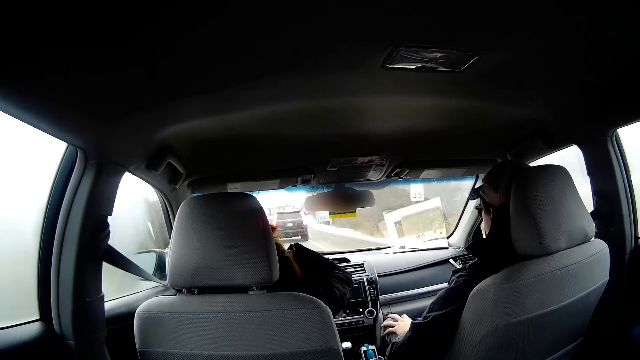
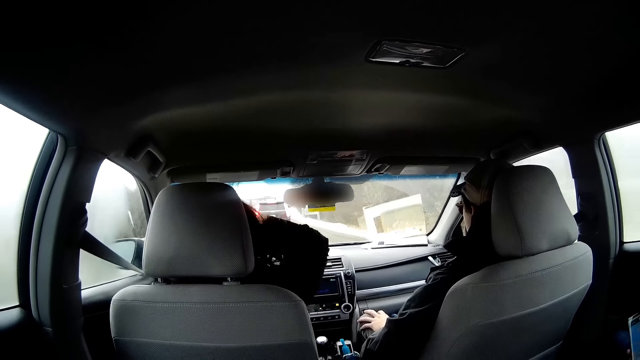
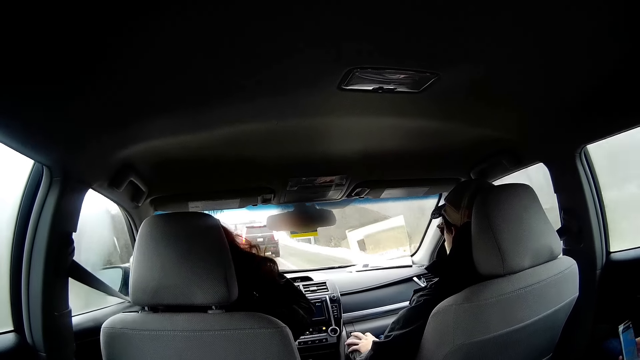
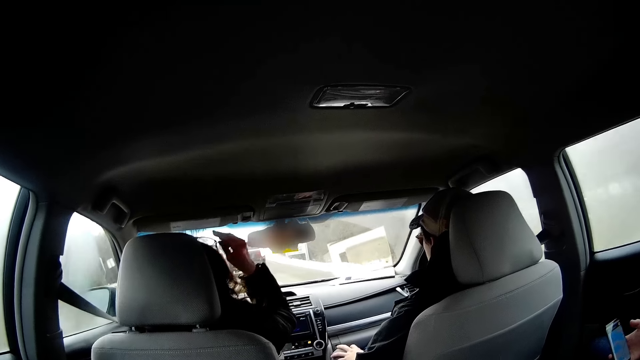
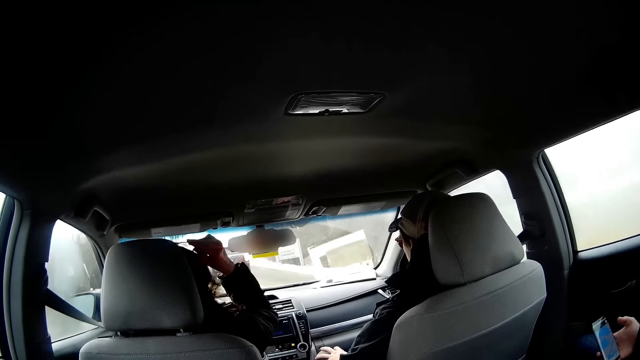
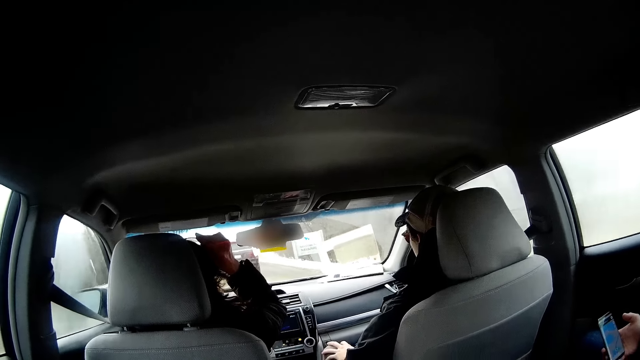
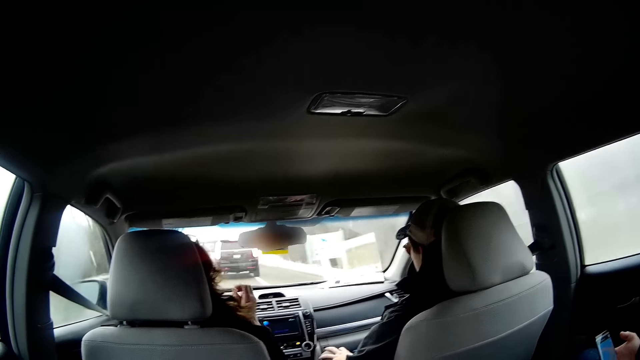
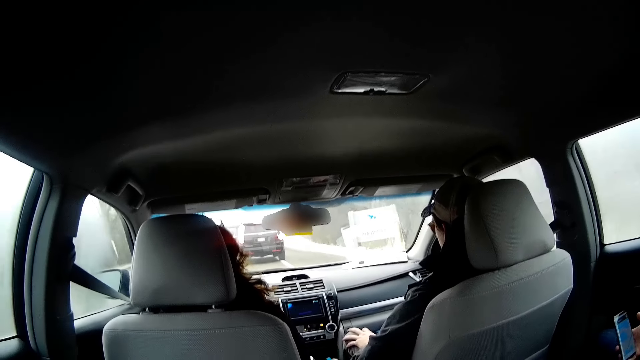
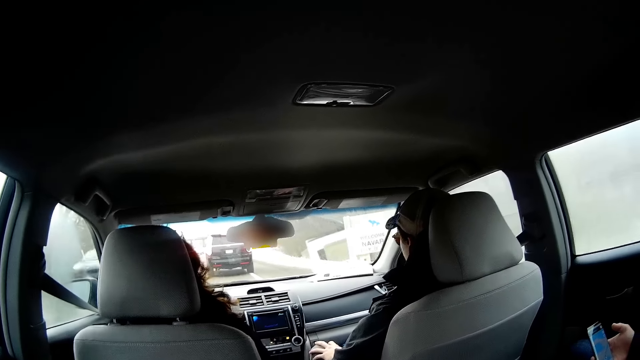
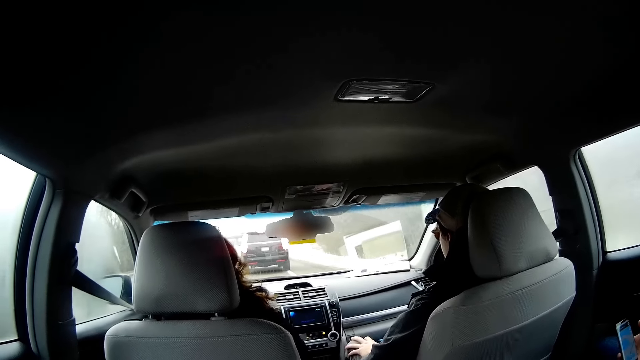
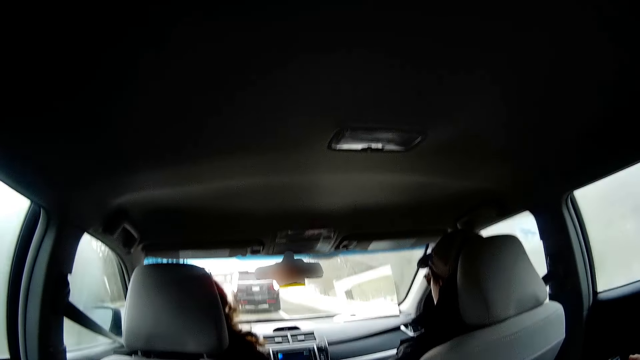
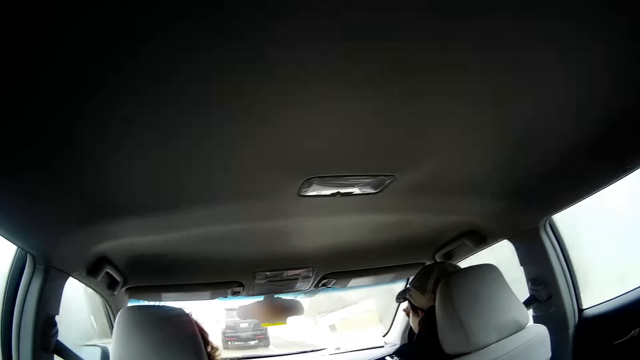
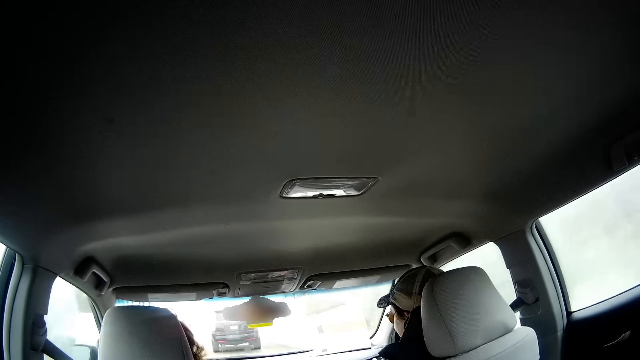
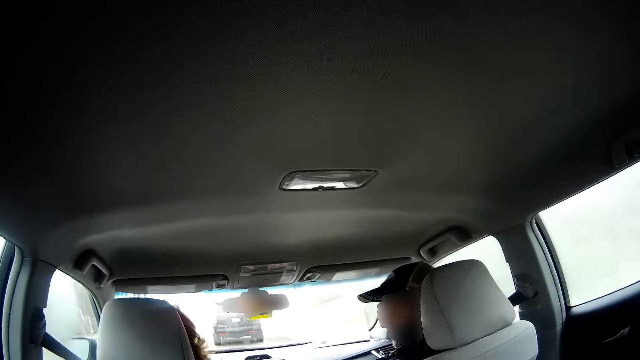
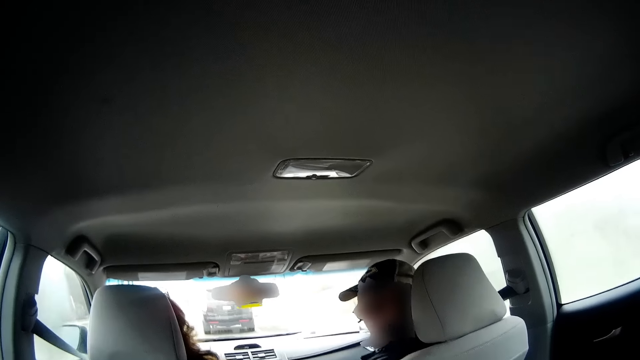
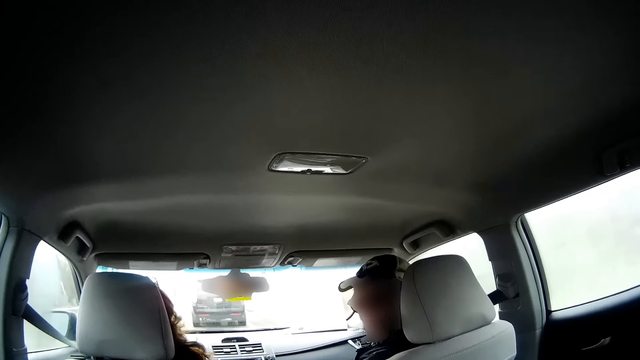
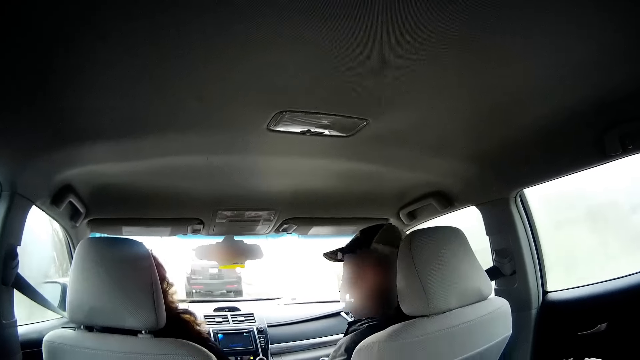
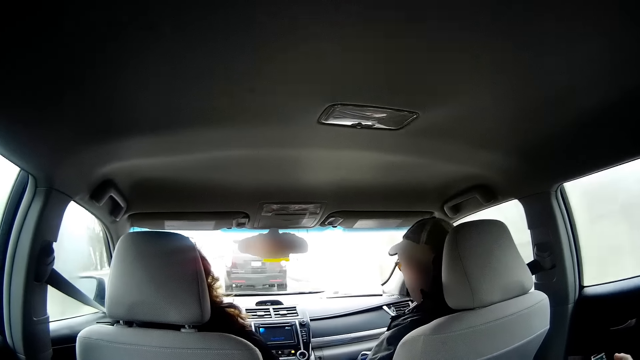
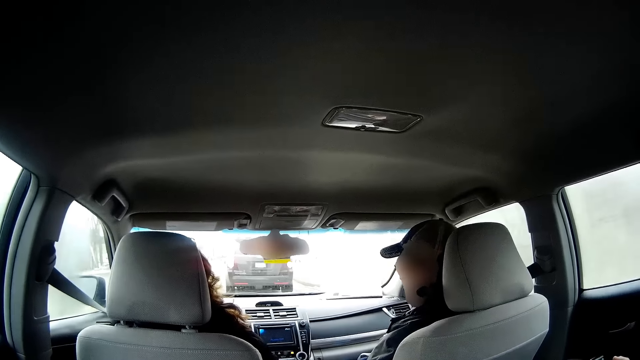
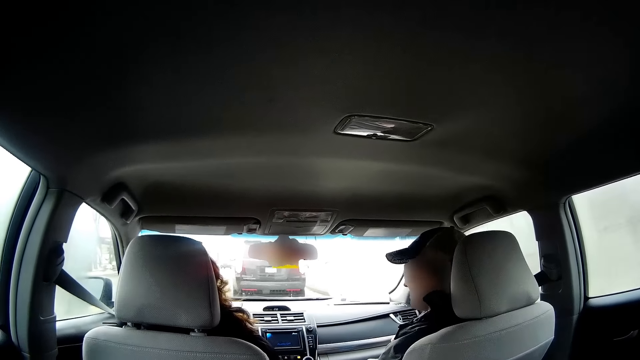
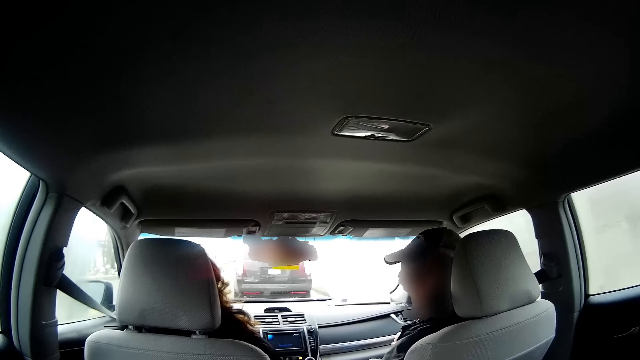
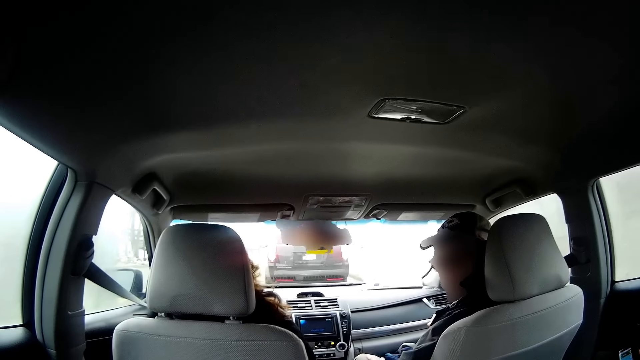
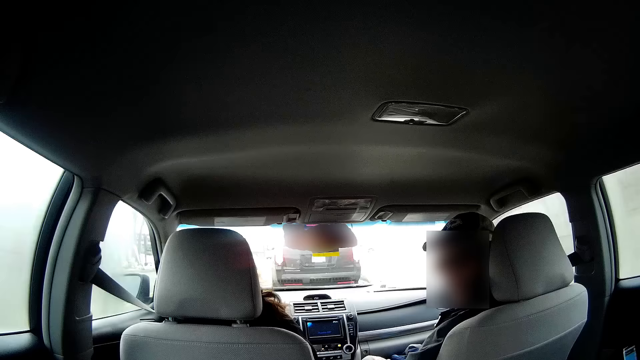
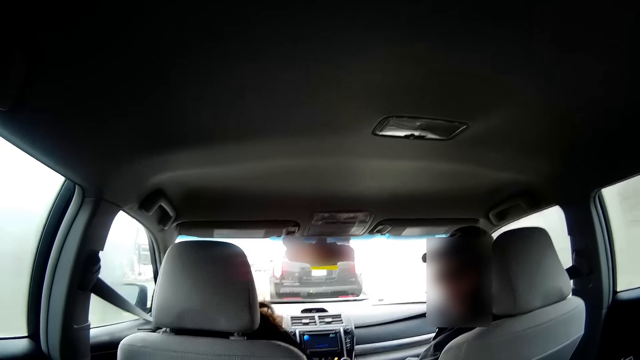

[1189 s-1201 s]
A person touches the hair, puts the hand down and drives the car. Another person looks behind.

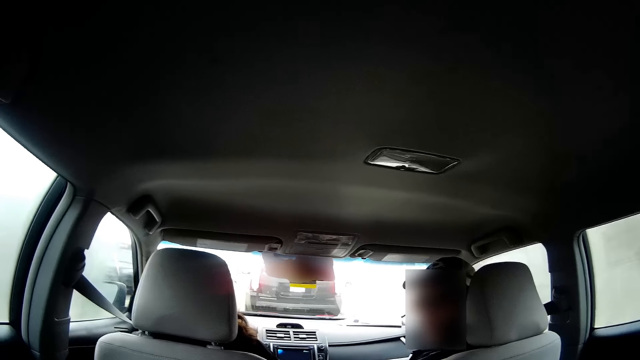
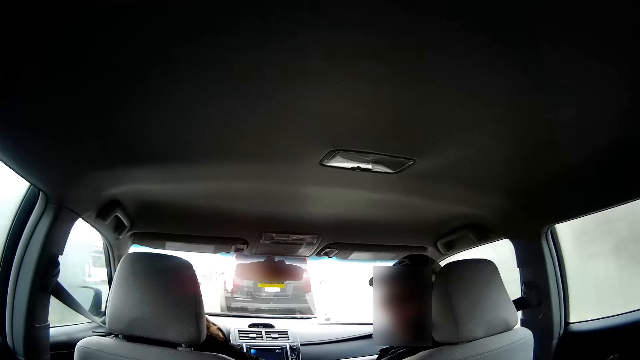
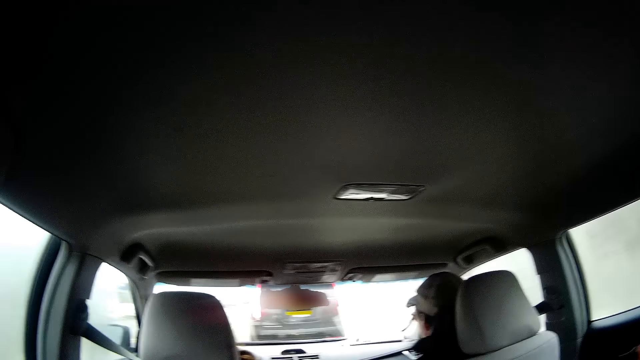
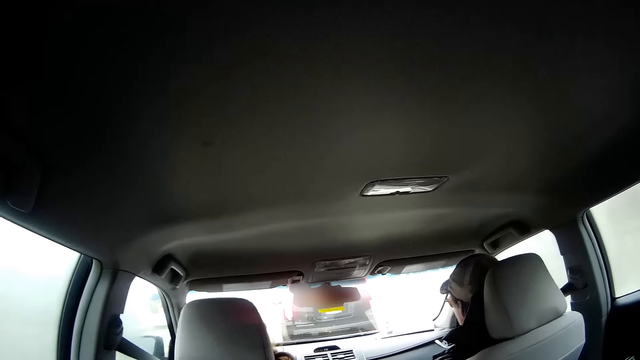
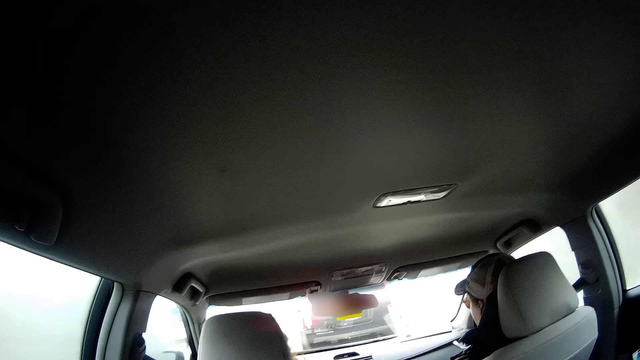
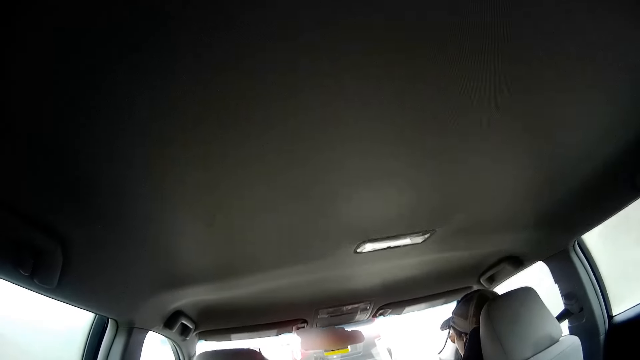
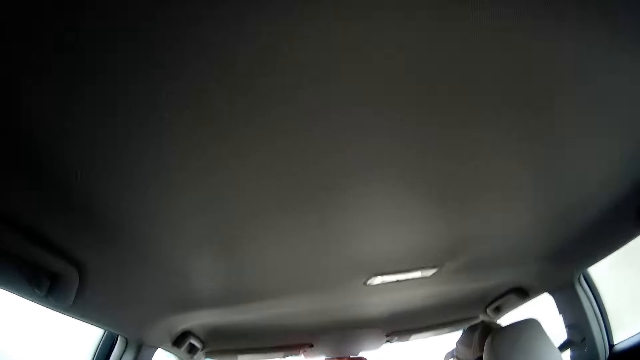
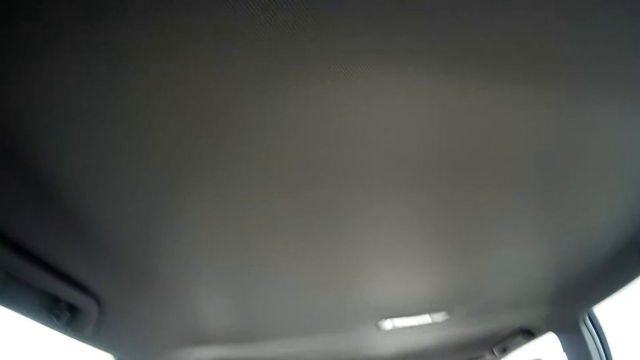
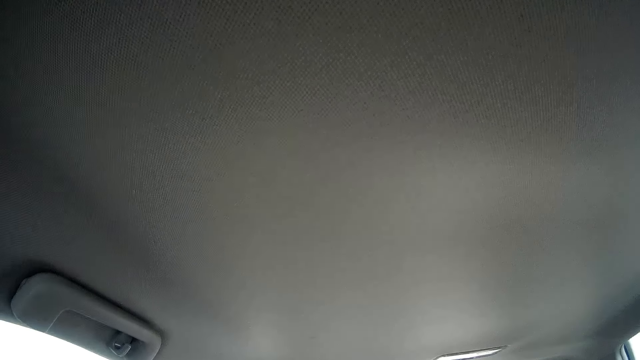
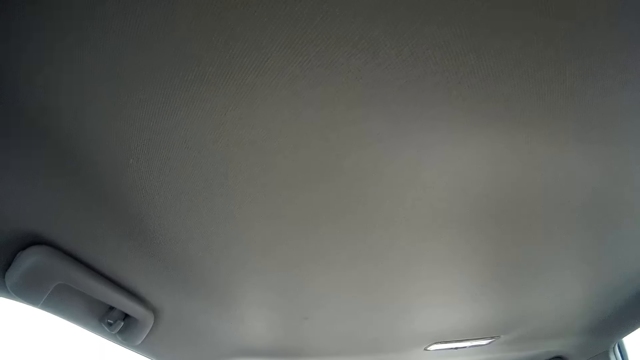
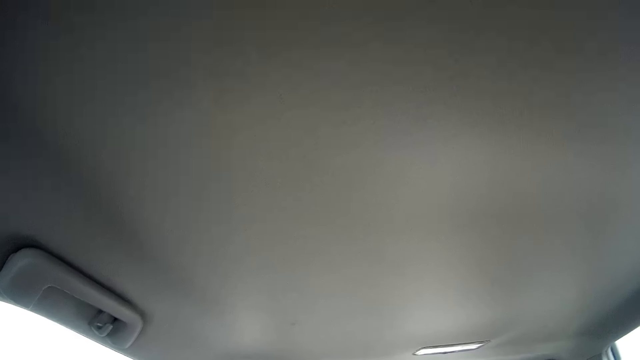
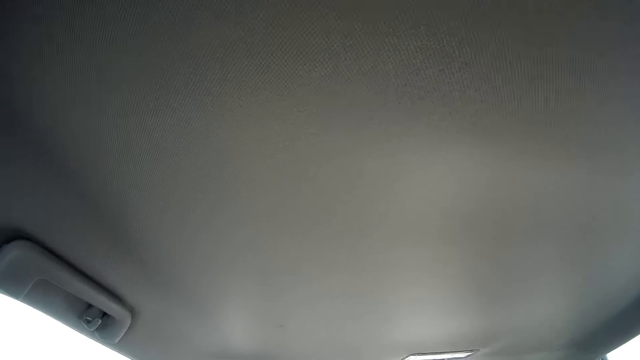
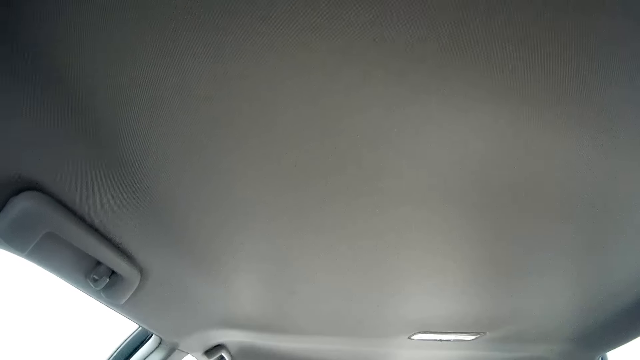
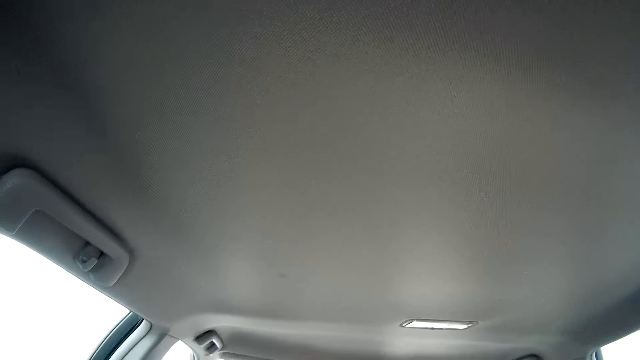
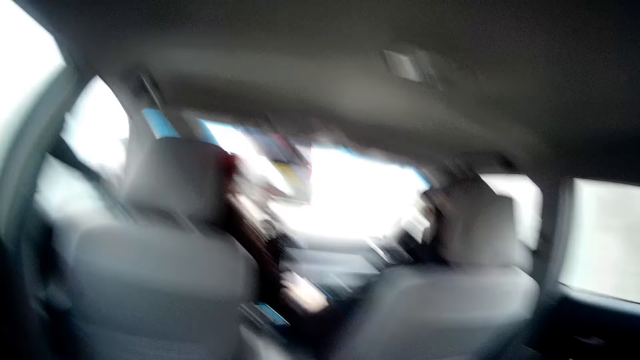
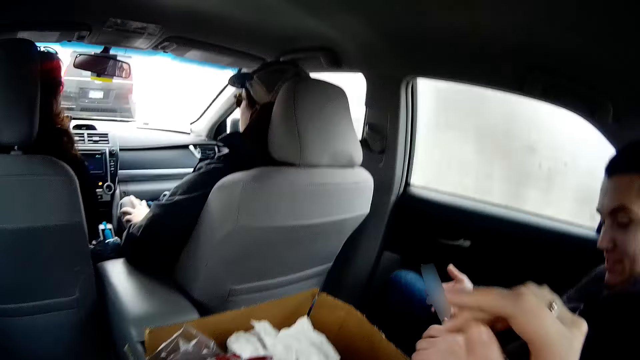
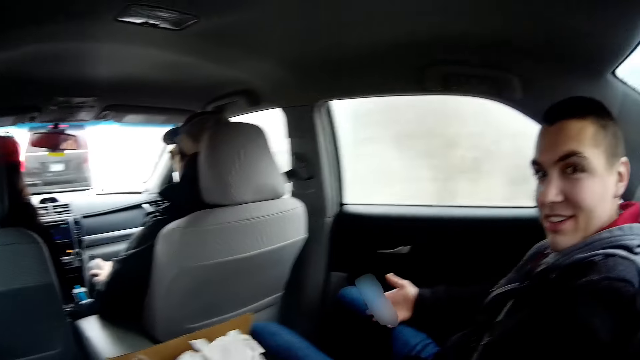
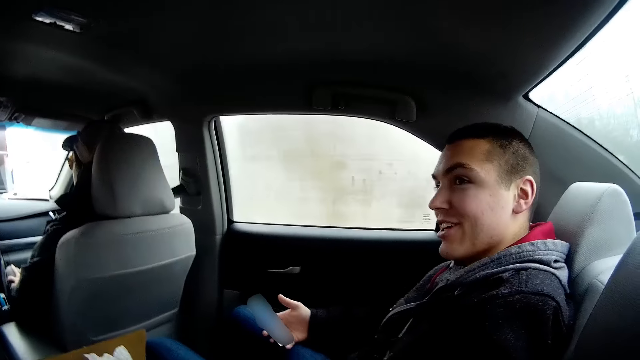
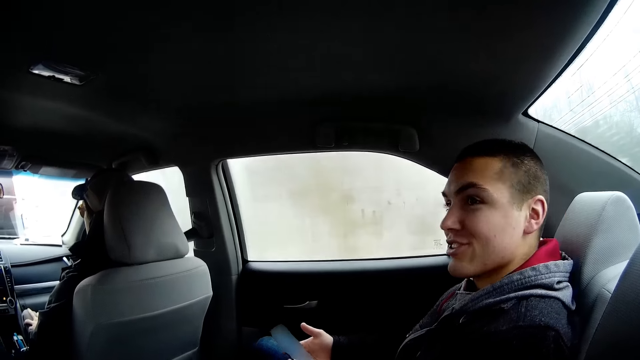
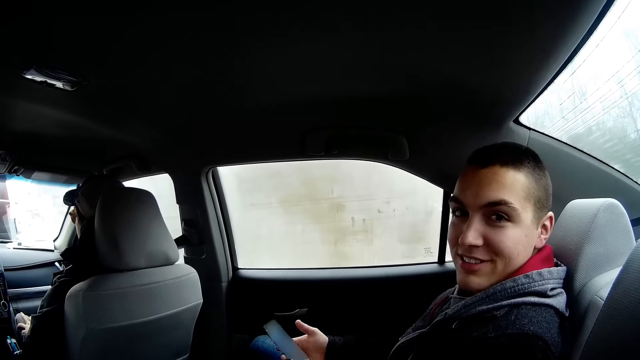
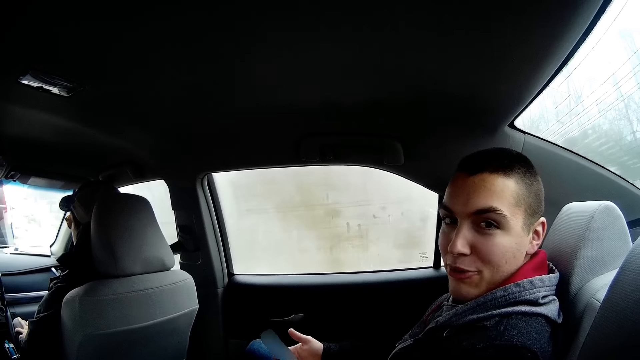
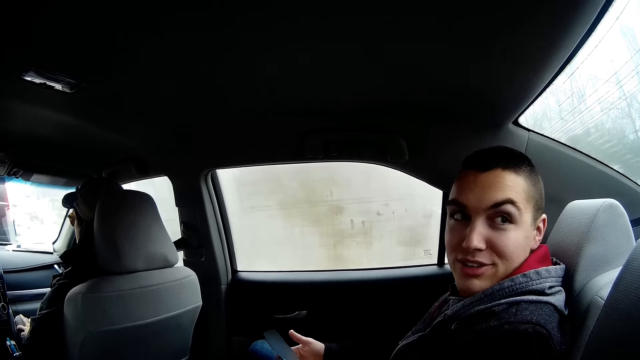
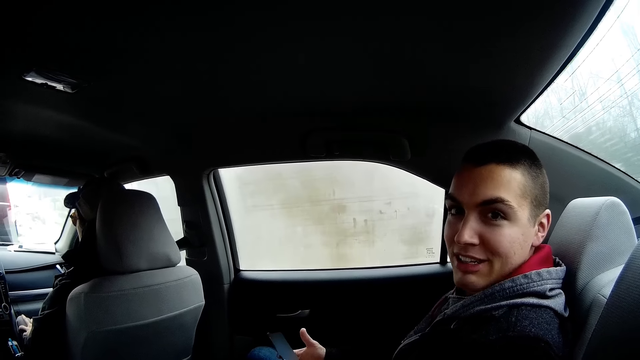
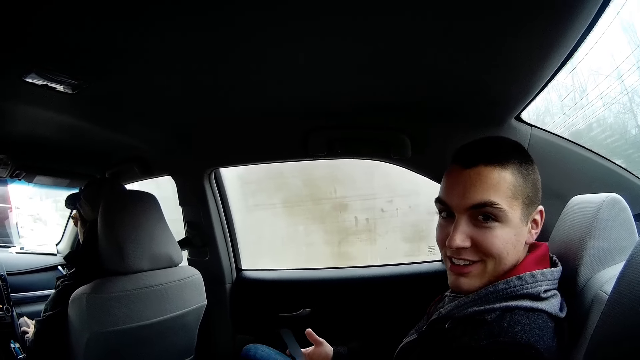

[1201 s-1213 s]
A person talks to the camera wearer.
